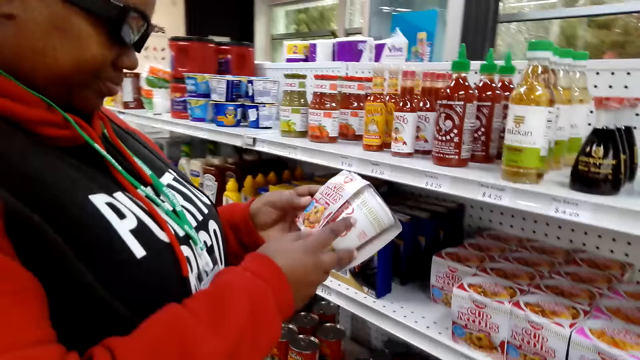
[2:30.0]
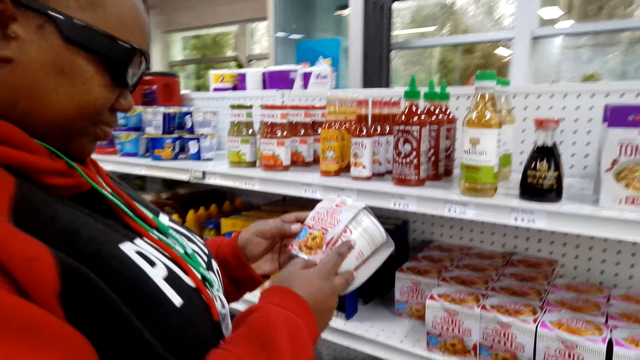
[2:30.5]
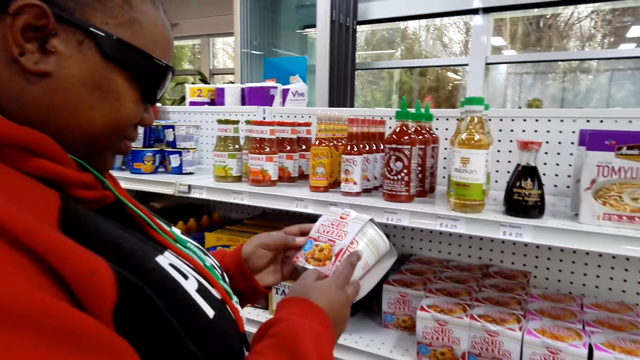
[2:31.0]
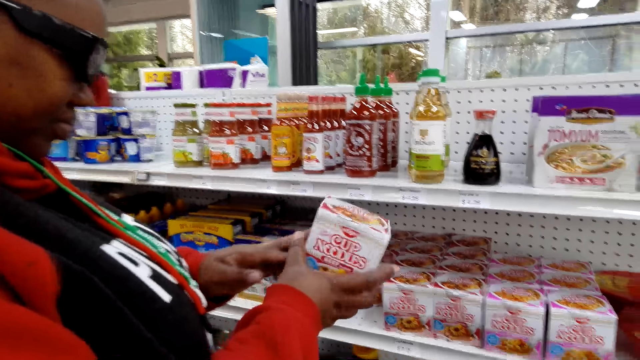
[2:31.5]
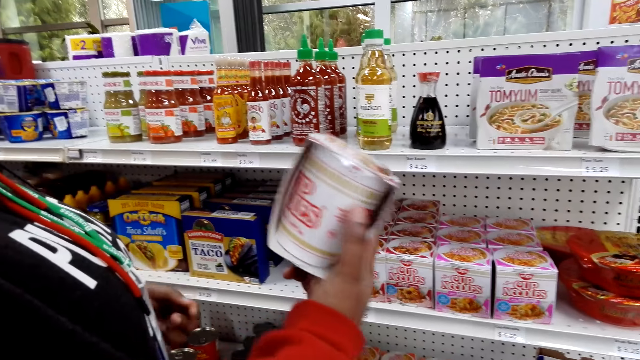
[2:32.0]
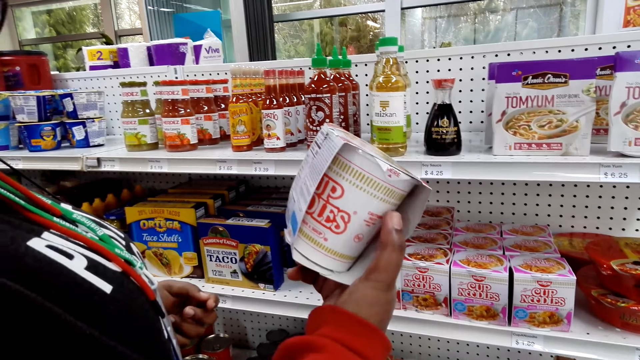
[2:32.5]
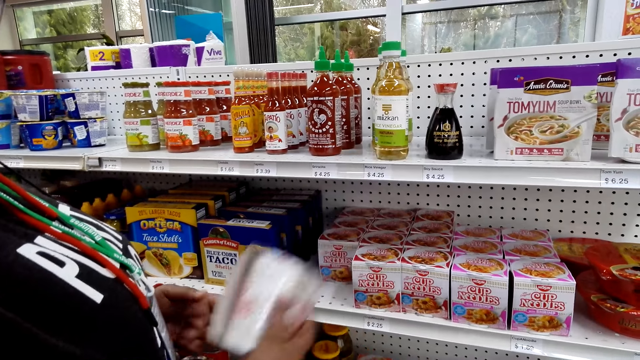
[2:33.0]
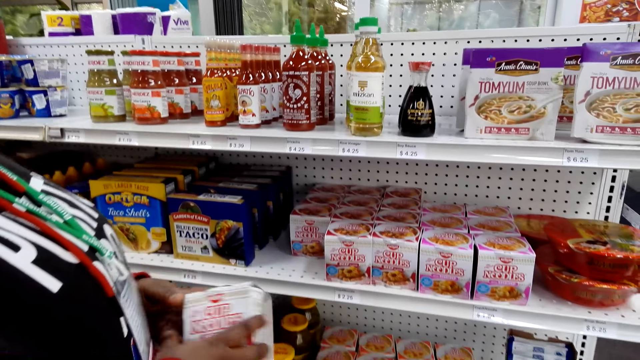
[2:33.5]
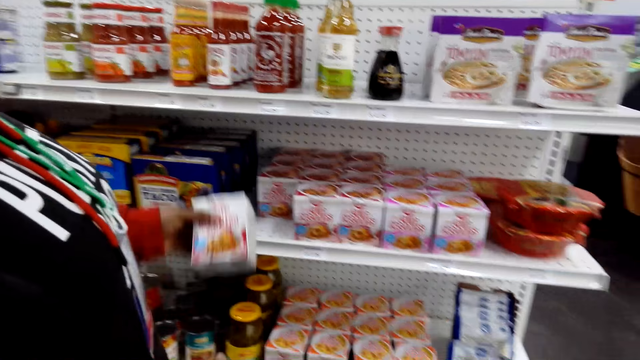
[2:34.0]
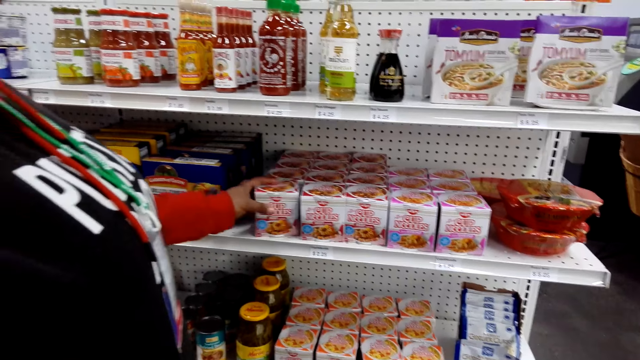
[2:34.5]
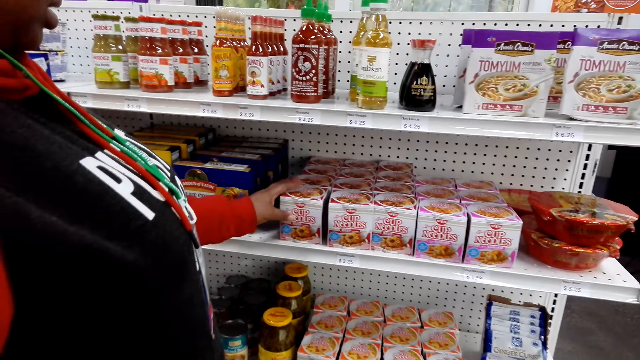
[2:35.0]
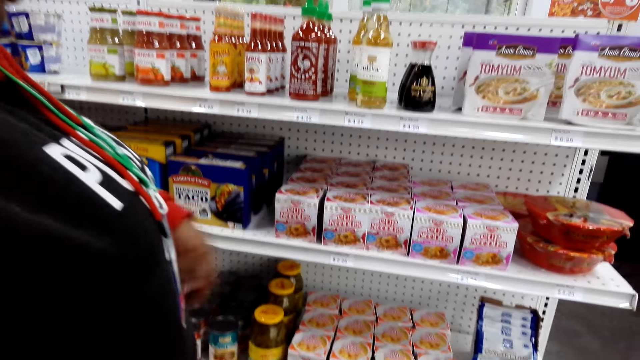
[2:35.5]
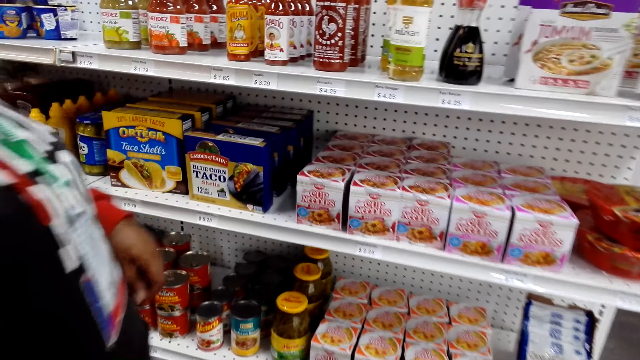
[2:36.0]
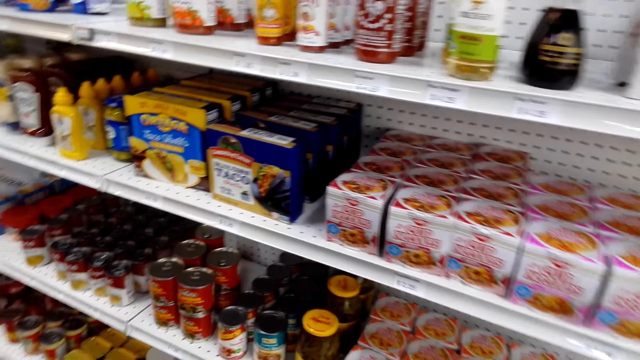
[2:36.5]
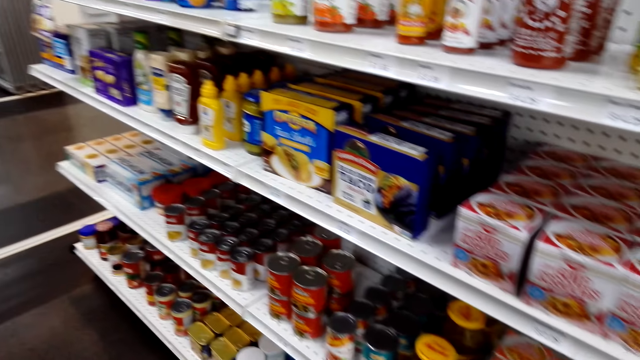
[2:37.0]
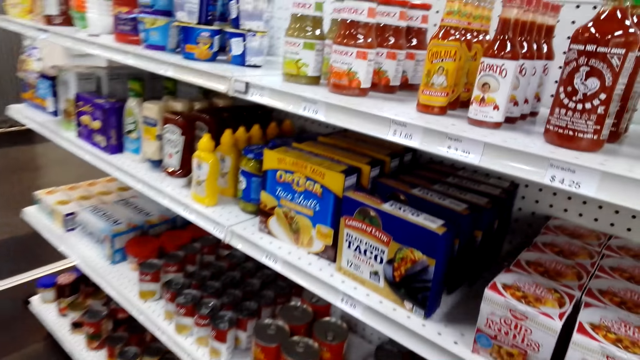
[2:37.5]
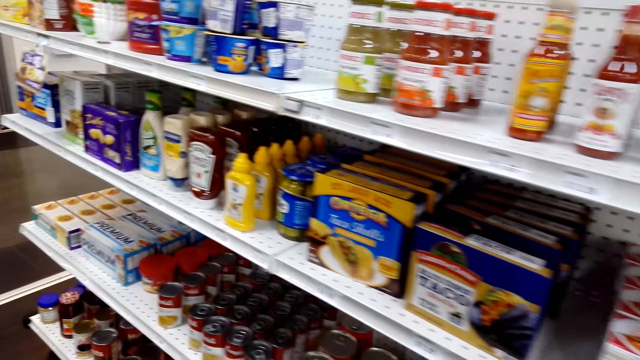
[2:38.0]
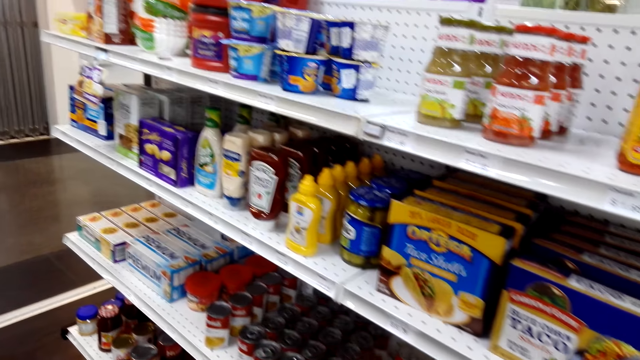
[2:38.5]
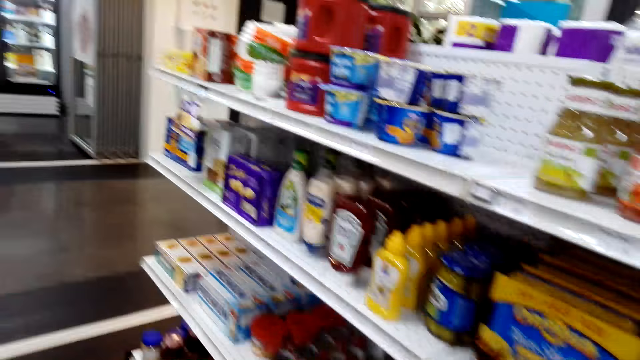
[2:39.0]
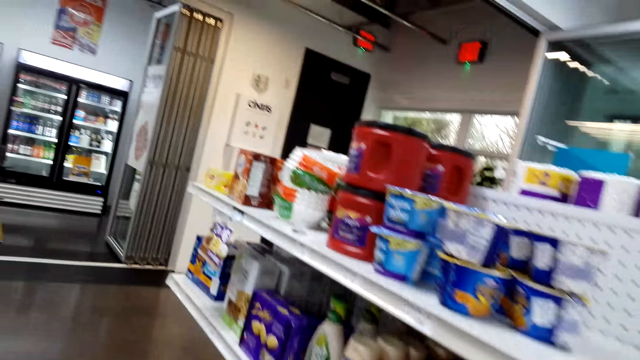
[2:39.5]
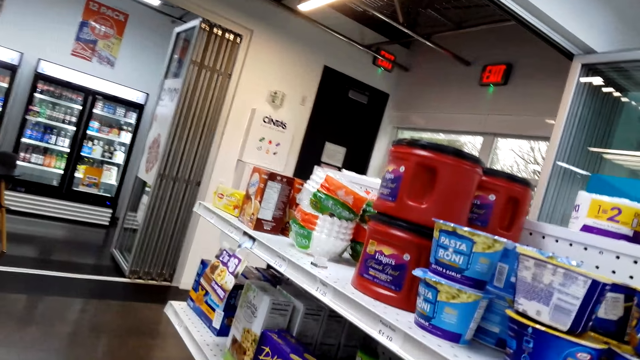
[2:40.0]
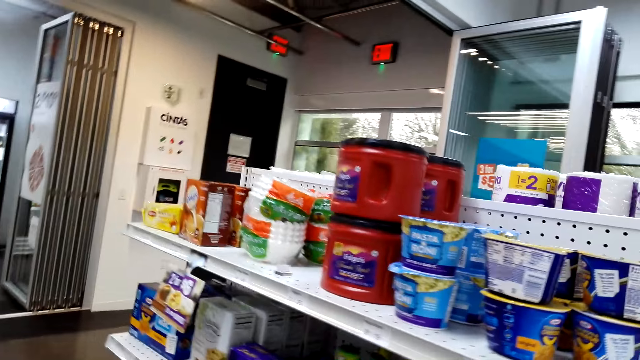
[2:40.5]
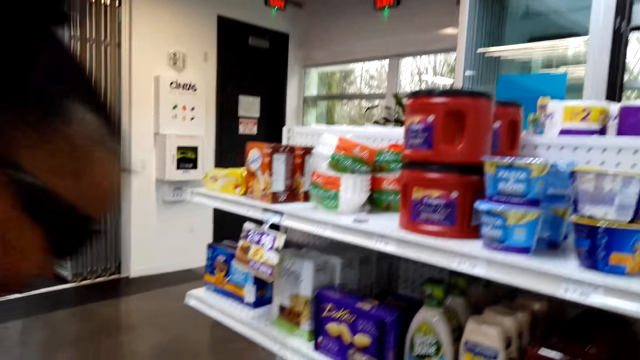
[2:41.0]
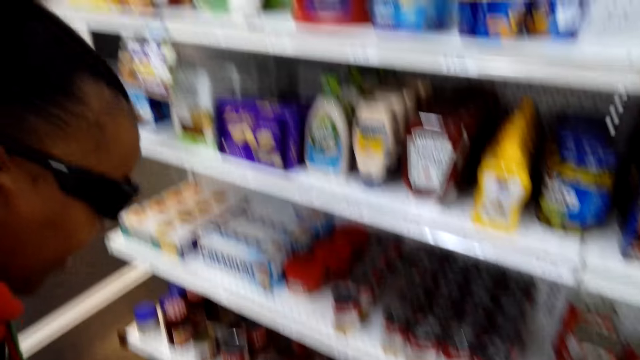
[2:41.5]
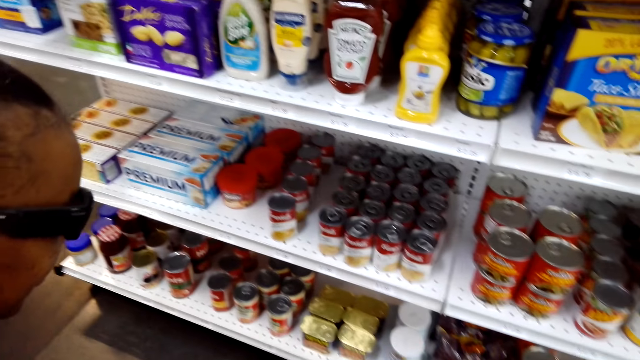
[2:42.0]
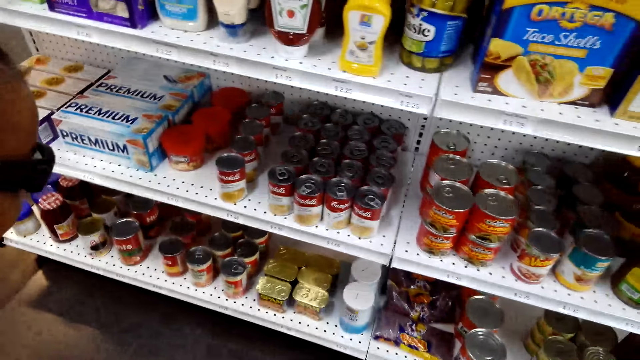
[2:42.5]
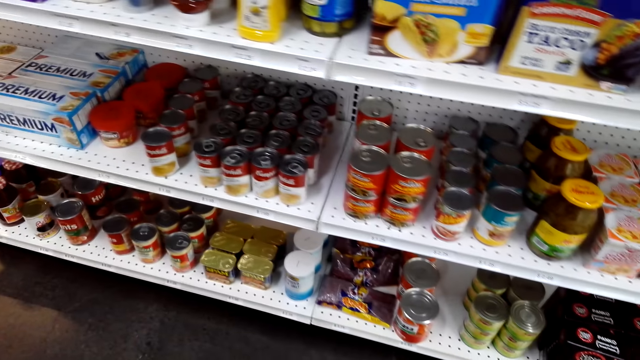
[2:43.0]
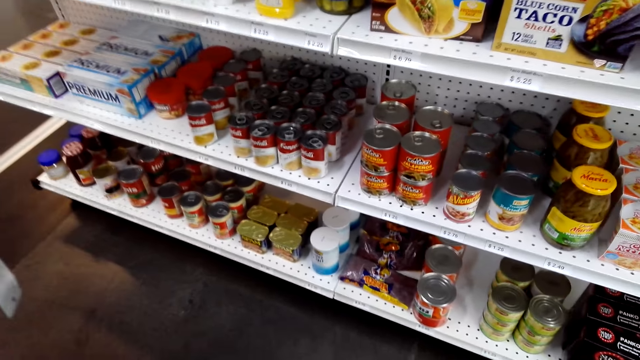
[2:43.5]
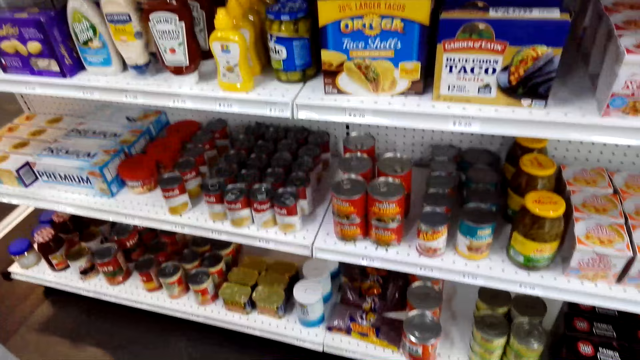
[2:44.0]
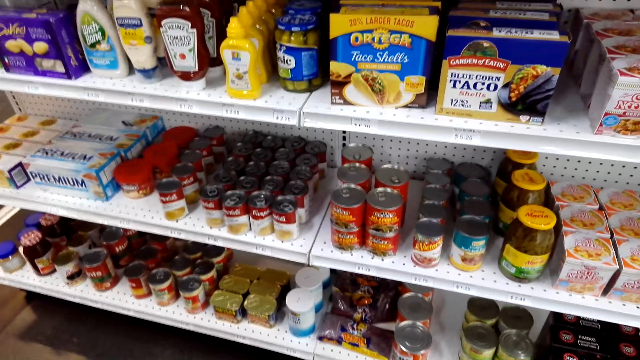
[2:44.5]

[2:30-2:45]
The camera wearer returns cup noodles on the shelf. A woman puts a box of noodles on the shelf. The camera wearer dialogues to the woman. They look at the supermarket shelf, dialogue to the woman and walk around the store.

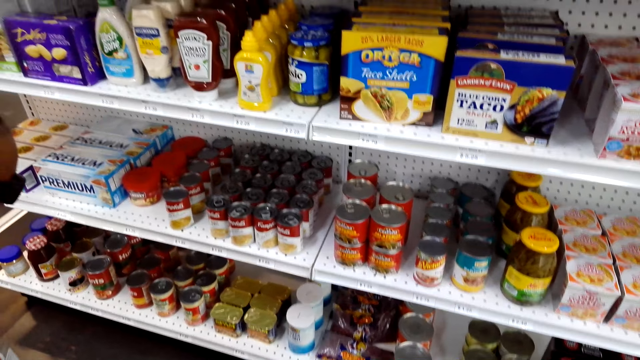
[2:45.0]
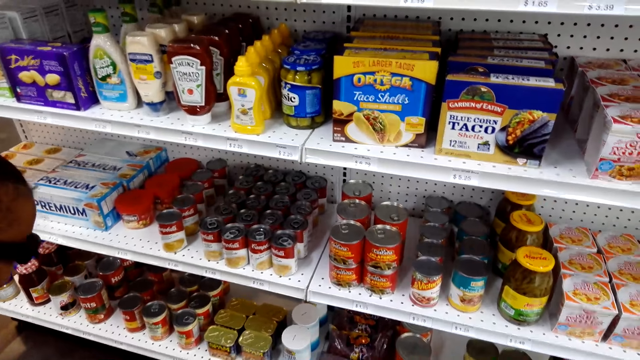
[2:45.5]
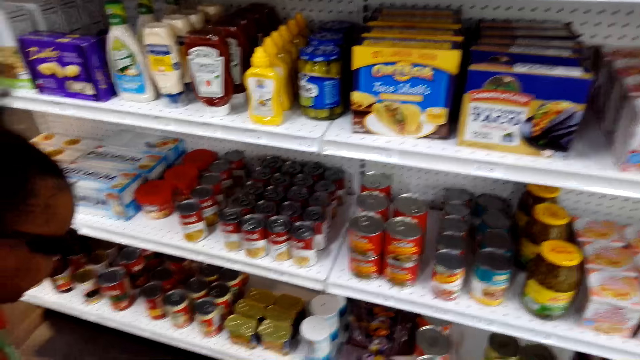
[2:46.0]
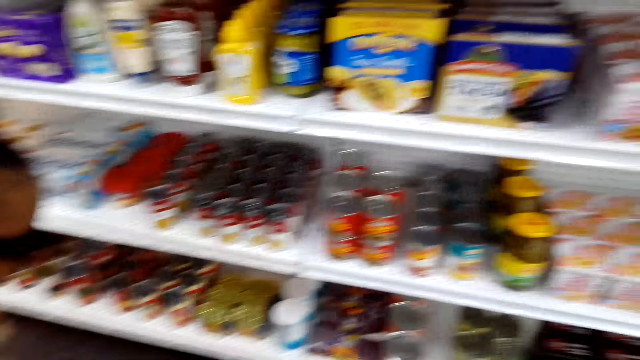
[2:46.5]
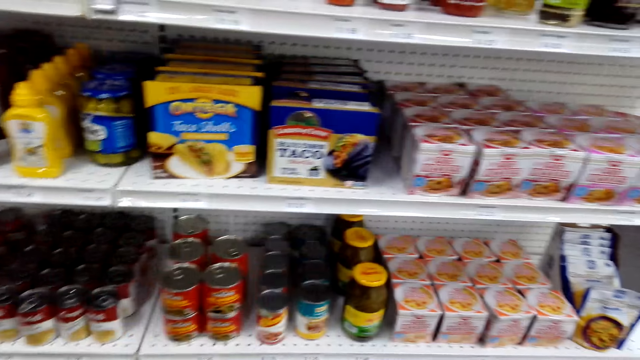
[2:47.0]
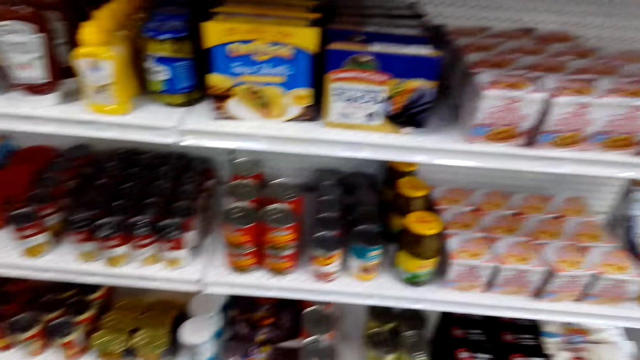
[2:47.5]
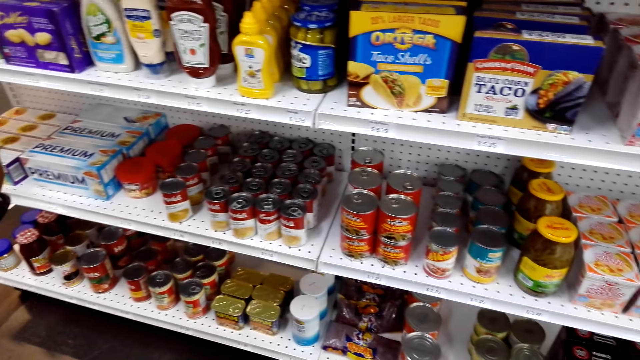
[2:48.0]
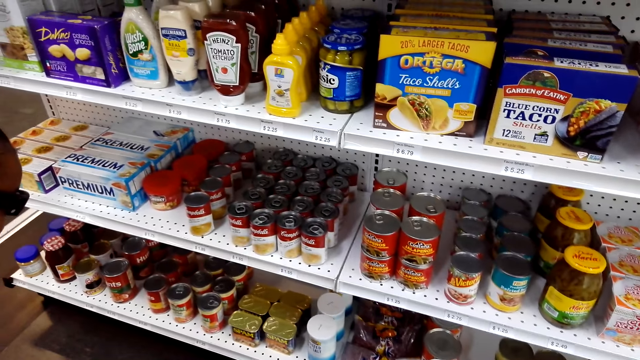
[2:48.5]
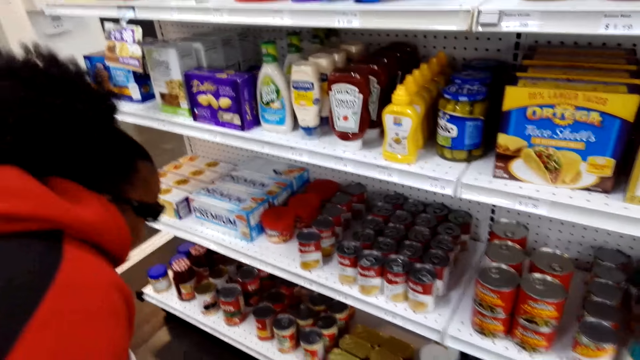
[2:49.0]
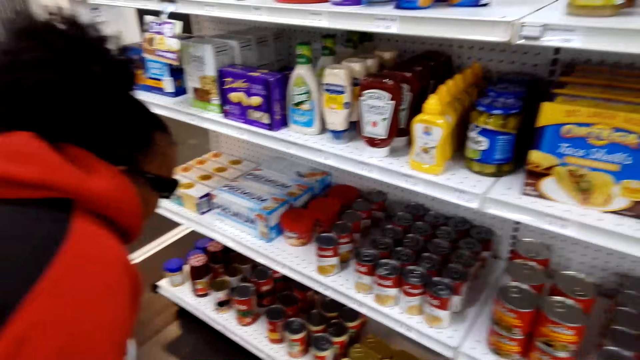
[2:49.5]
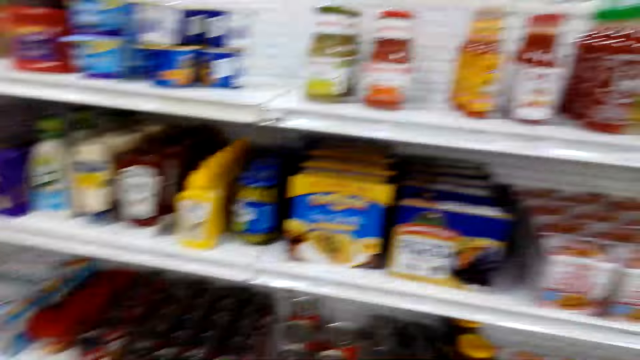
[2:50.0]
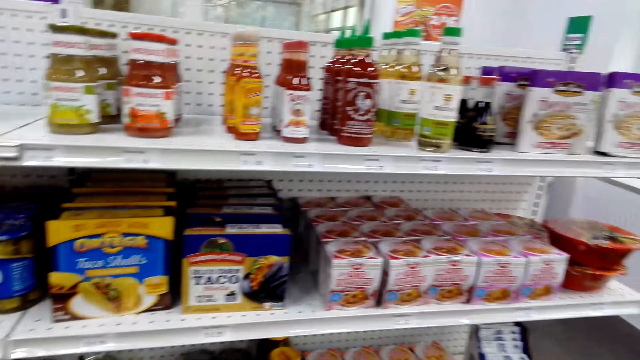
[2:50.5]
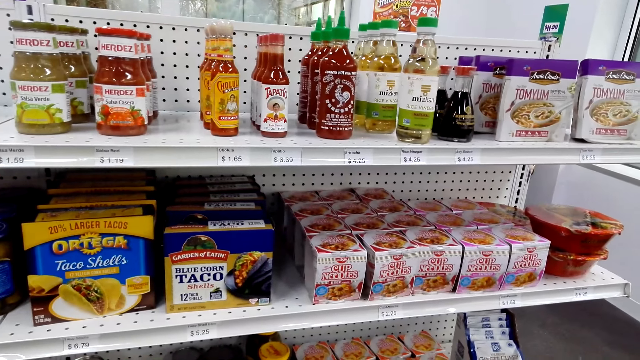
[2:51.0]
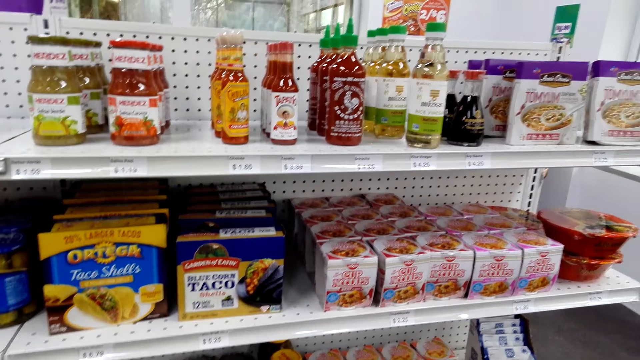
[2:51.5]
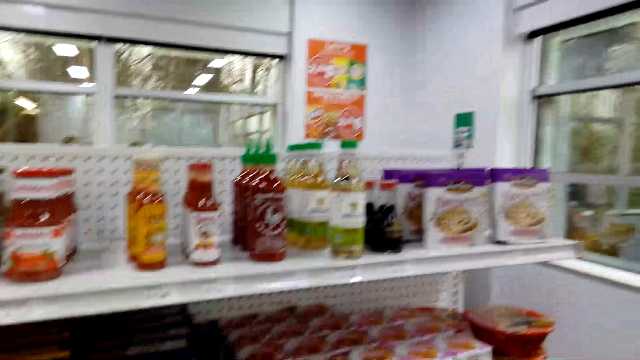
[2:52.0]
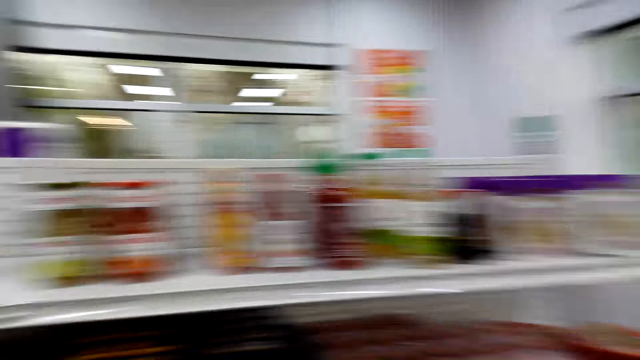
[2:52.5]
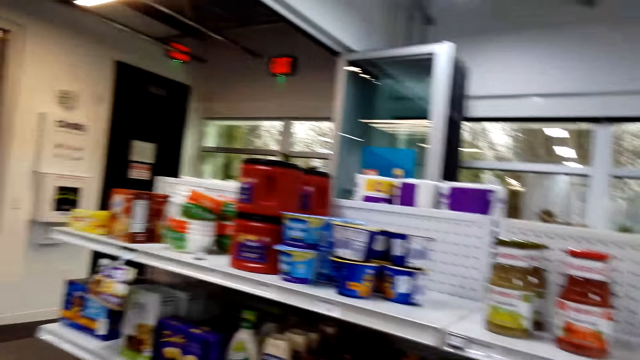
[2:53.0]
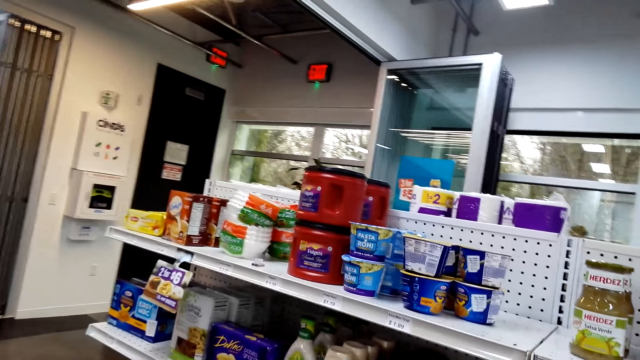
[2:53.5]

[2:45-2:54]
The camera wearer converses with a woman.
